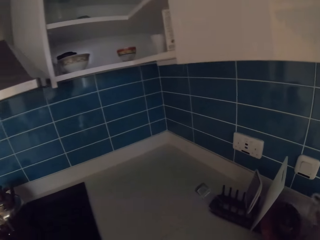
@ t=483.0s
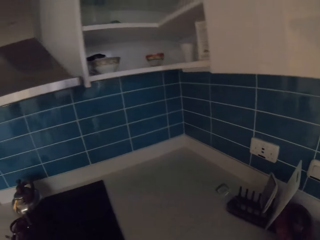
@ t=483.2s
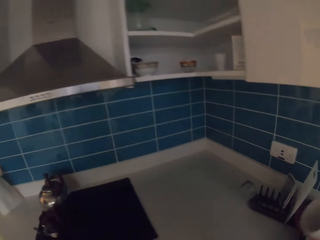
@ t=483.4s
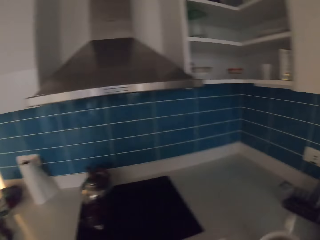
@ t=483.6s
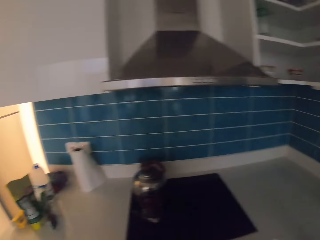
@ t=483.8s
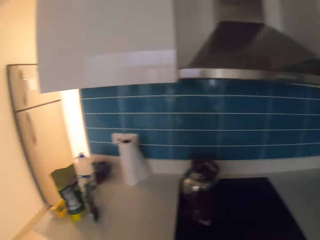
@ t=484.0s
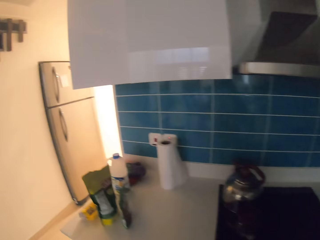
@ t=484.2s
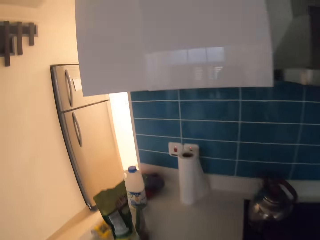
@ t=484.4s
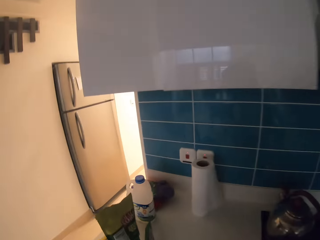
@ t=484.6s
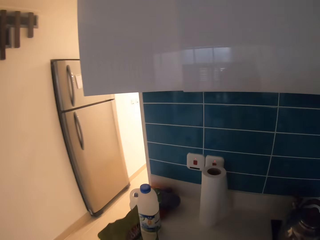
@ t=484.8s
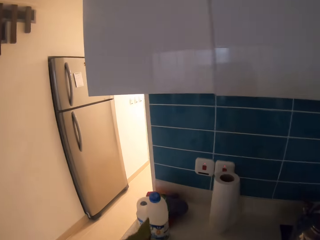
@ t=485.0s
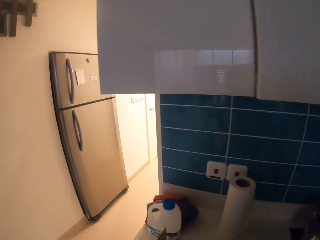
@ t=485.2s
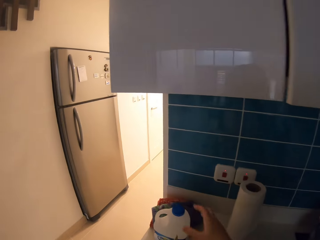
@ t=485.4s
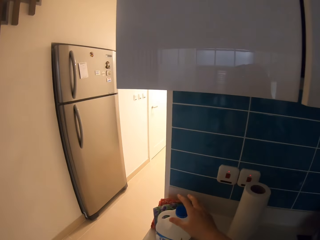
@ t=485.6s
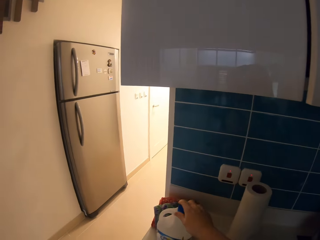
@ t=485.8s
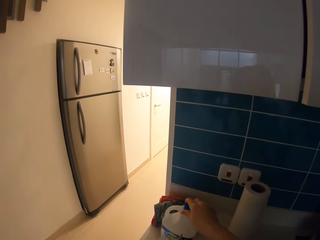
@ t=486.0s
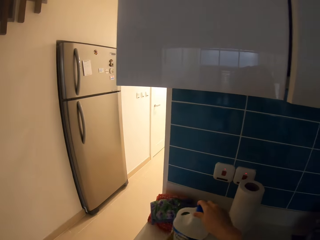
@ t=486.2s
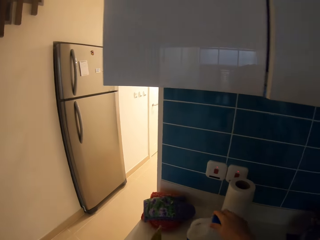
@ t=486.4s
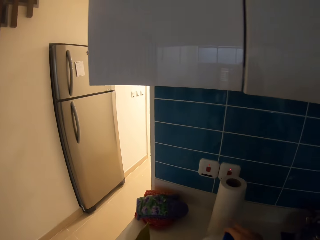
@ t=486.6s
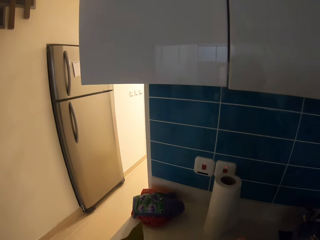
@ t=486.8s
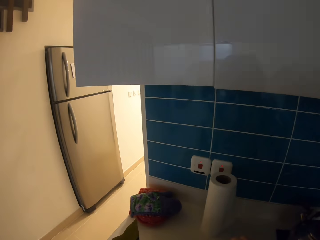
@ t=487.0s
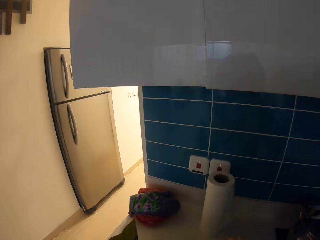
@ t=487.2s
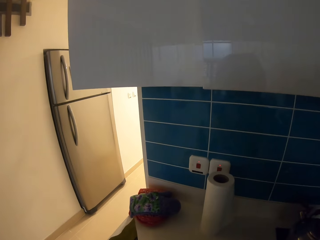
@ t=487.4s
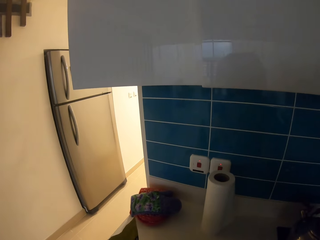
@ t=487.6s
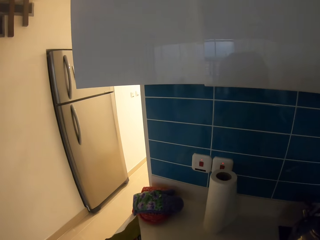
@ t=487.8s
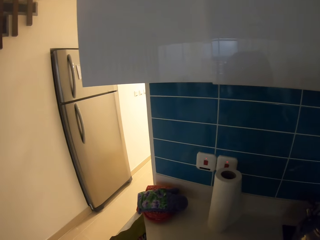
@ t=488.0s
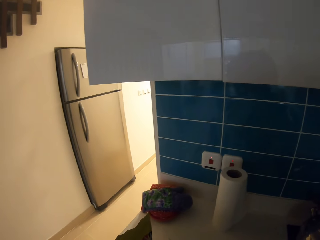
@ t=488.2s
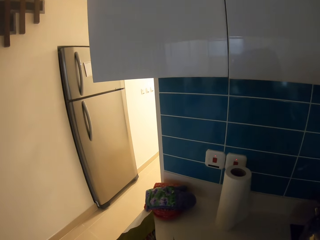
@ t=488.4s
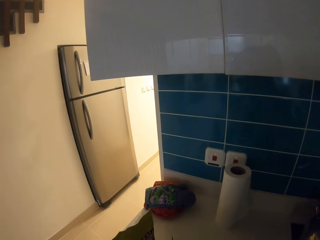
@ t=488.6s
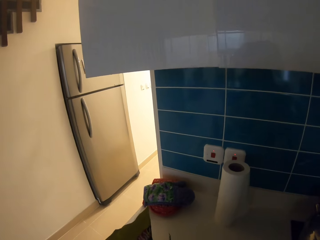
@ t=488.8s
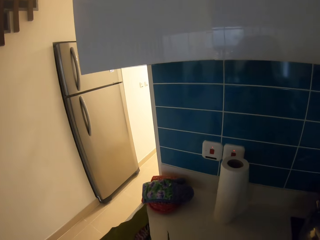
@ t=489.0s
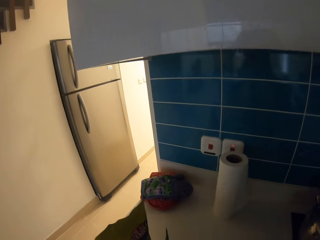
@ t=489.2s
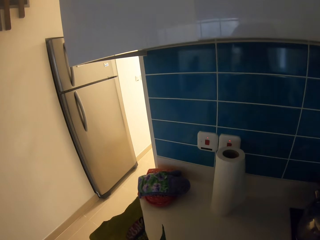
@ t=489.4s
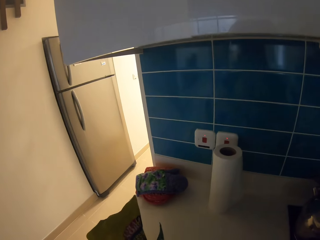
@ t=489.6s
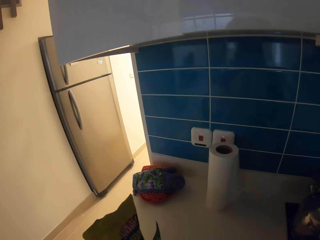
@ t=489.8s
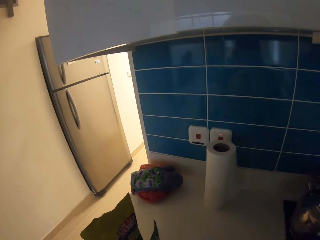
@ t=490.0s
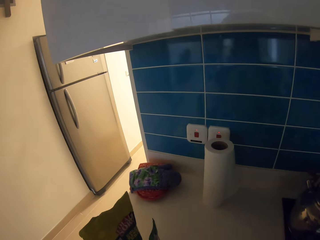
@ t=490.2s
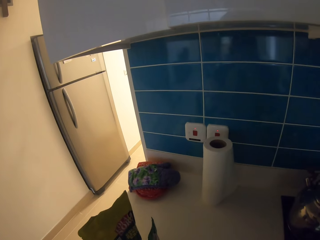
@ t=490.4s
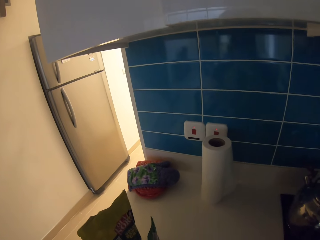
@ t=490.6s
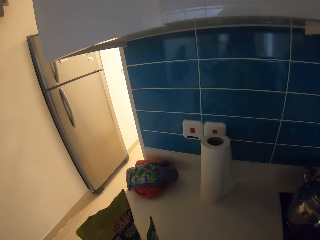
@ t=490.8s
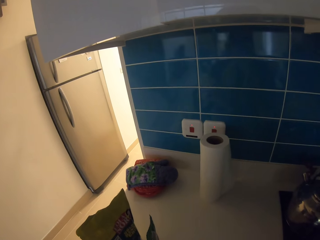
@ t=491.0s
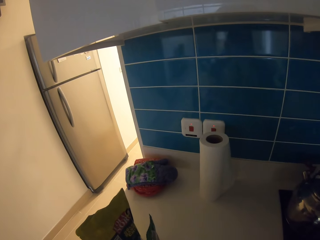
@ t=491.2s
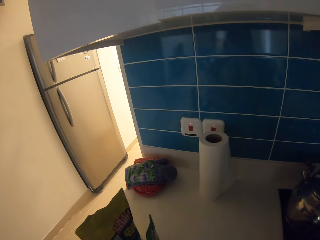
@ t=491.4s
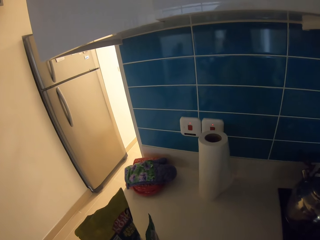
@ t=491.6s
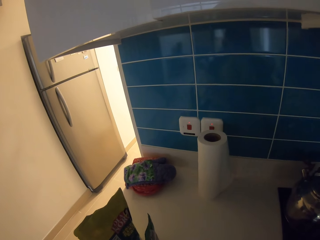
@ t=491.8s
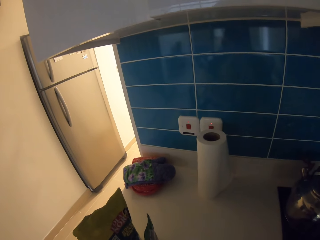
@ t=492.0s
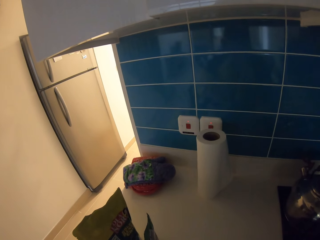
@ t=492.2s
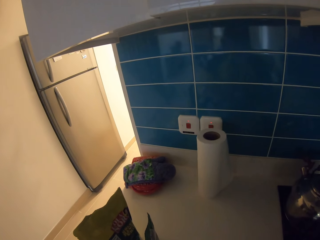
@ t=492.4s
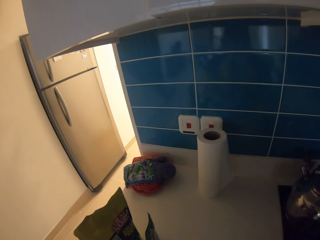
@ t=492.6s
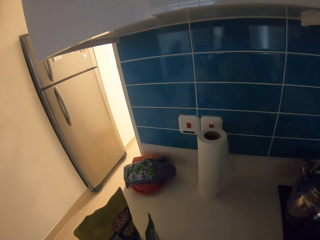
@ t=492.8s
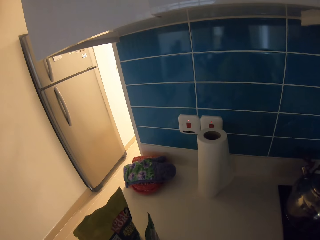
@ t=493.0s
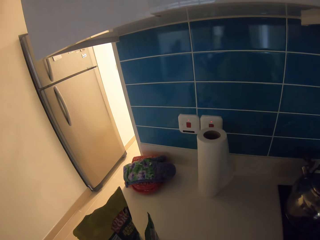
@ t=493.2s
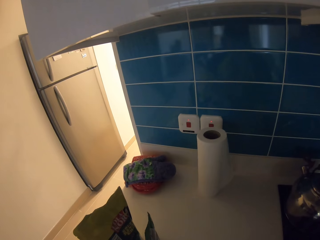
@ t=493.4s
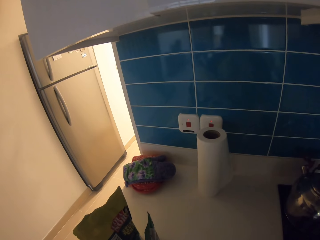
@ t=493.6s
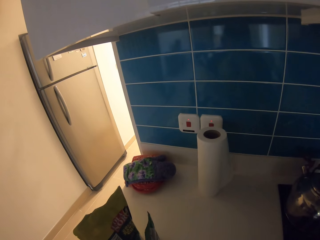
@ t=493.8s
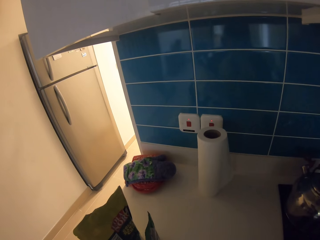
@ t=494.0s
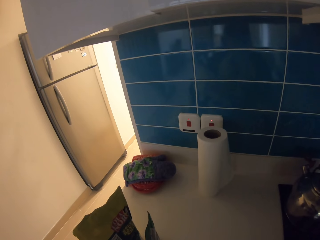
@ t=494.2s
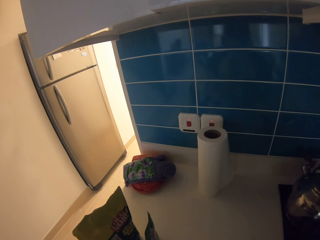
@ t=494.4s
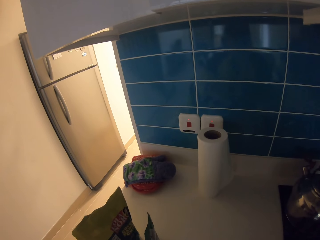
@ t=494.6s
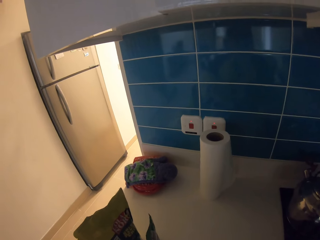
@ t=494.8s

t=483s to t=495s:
The camera wearer takes a cup from a rack on the counter. They pick up a container. They pull a bottle on the counter.

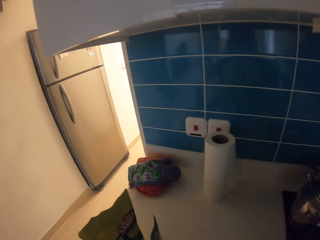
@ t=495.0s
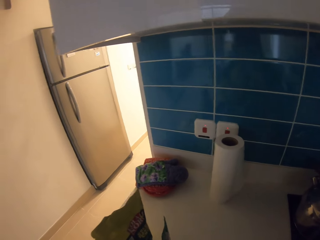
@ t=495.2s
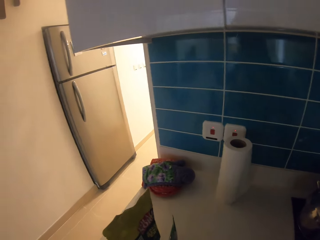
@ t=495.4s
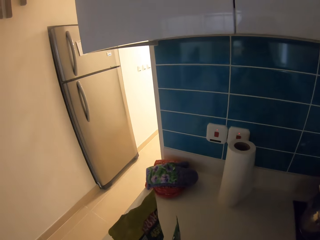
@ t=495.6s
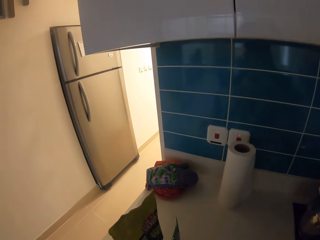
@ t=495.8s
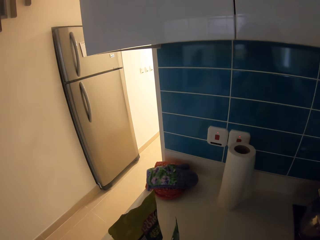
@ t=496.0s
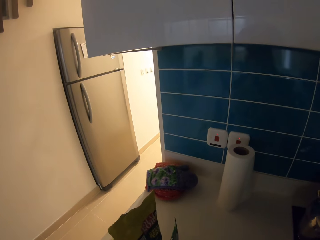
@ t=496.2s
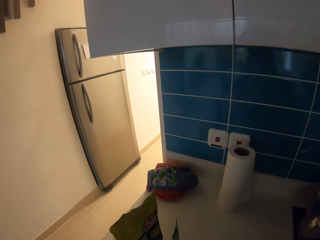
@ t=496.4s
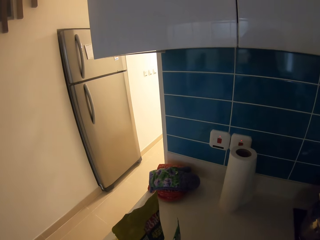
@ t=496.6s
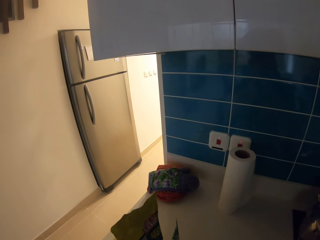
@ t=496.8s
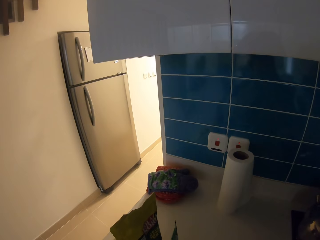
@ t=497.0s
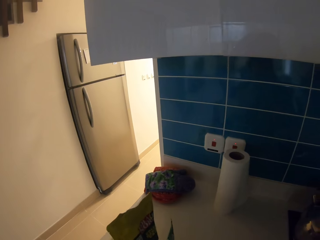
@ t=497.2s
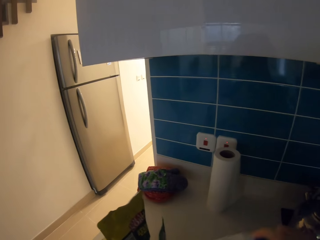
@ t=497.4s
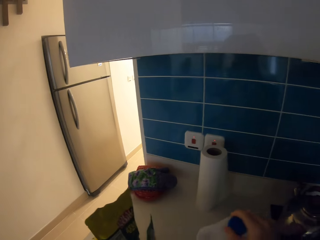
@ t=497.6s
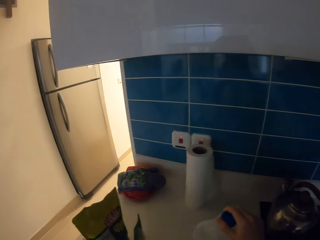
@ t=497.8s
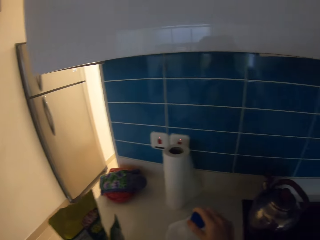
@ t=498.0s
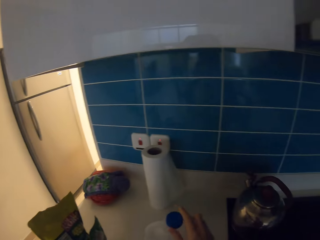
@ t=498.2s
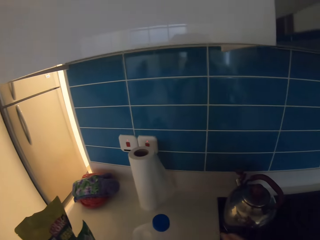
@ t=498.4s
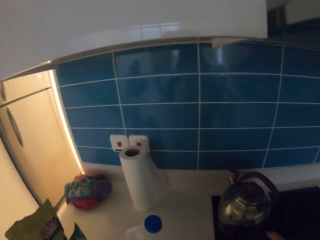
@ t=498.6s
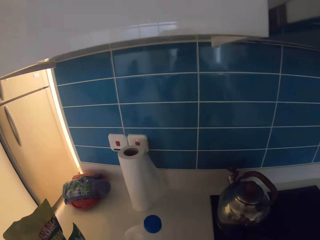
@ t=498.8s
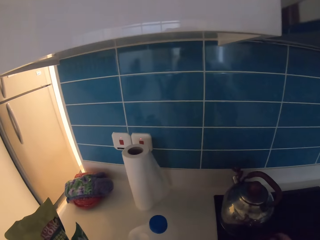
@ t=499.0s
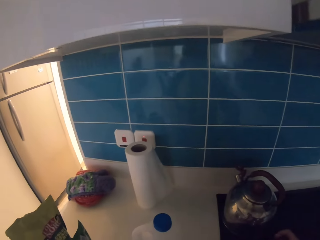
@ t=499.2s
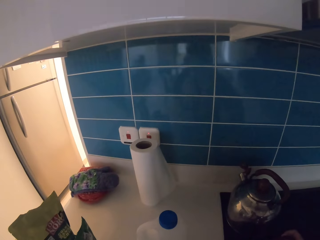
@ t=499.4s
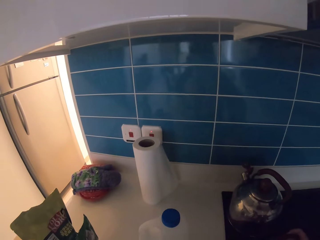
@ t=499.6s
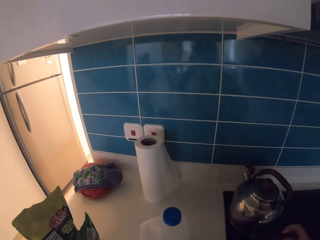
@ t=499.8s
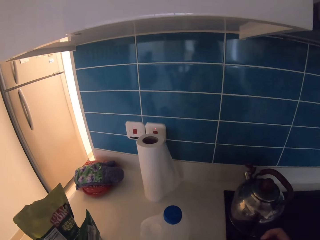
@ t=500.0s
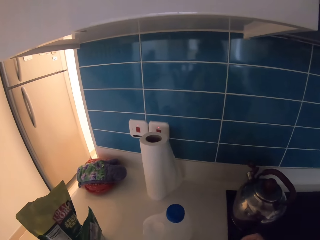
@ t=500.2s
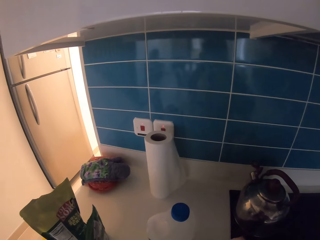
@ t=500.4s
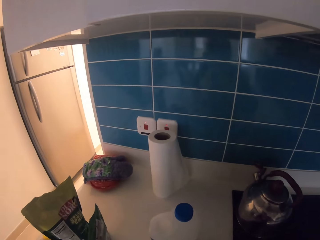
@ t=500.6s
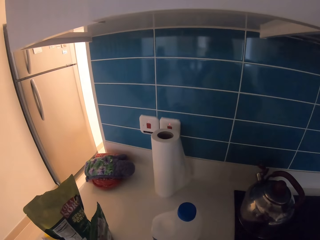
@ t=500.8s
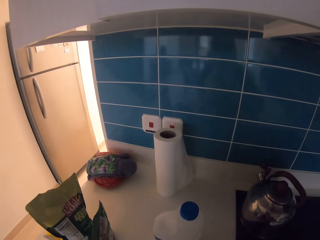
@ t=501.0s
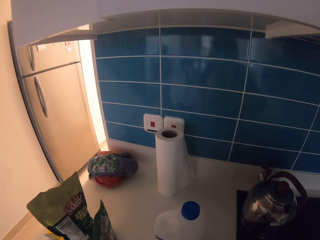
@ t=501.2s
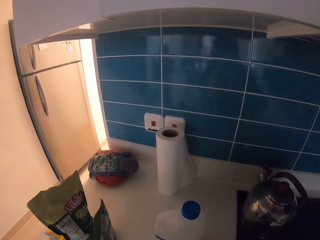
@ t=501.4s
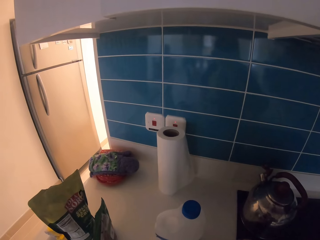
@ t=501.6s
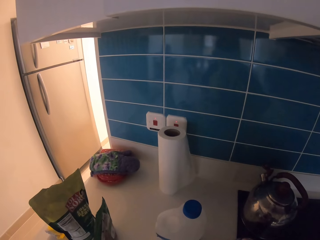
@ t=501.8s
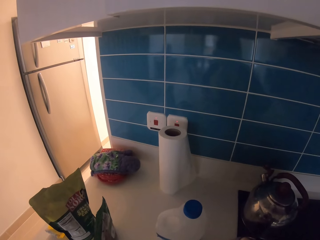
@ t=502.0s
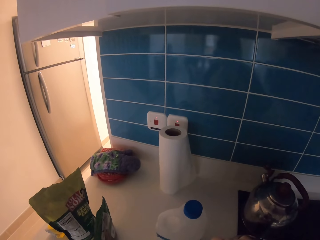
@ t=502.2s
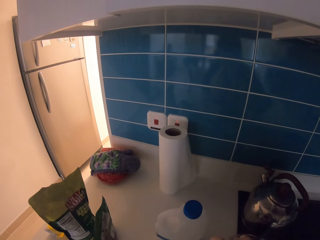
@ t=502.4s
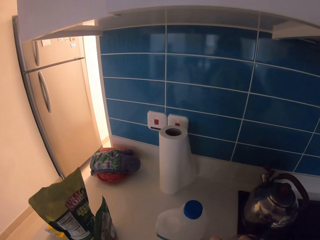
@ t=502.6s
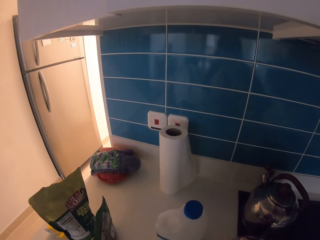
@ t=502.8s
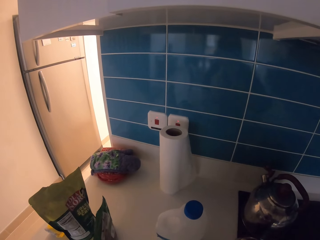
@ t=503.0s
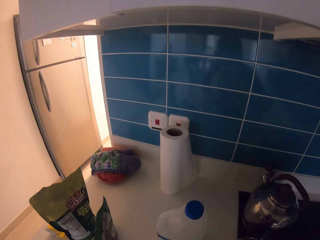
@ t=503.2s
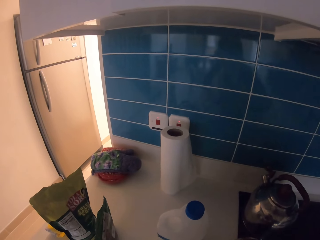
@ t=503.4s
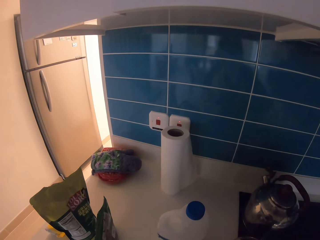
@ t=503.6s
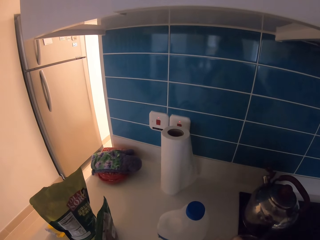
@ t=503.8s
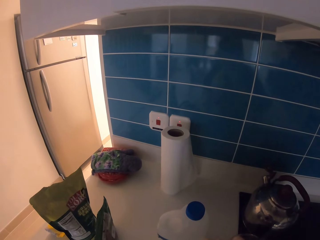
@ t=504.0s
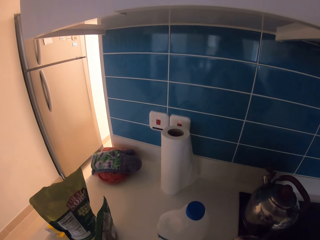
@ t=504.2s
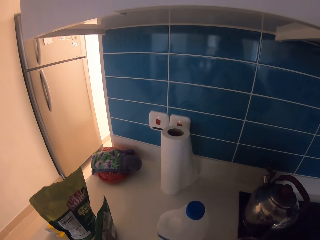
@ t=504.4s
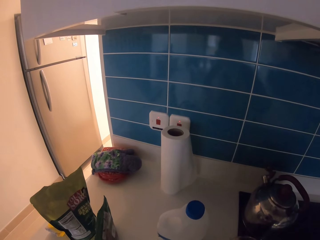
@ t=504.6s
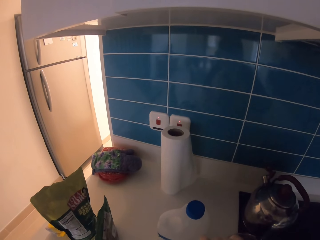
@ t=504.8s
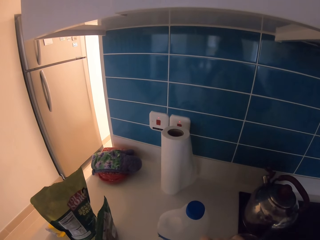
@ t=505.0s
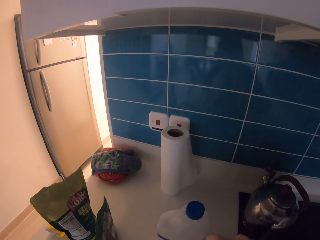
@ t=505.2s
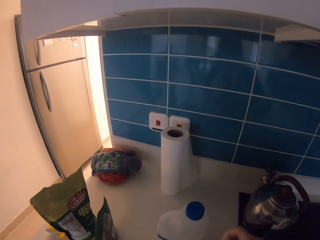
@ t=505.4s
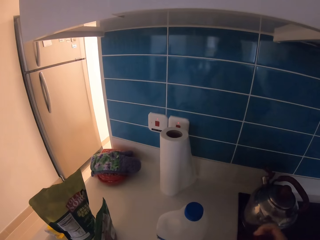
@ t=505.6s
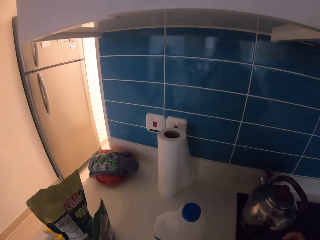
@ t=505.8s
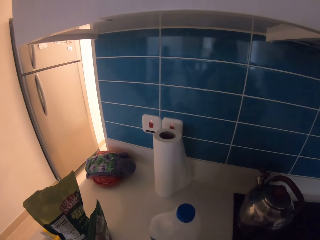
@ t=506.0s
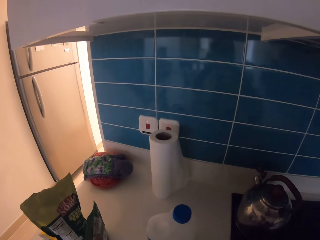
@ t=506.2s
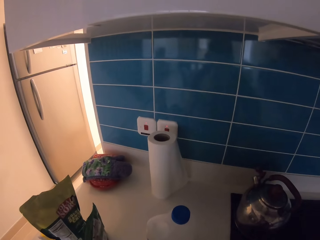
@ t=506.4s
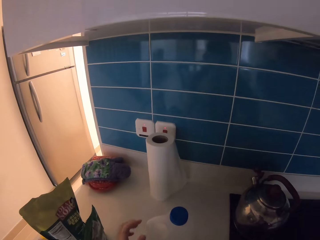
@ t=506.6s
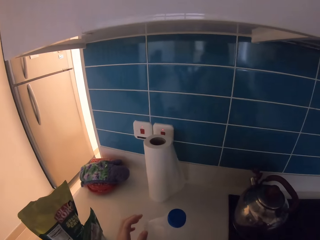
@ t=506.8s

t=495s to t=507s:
The camera wearer puts the bottle back on the counter. They lift a hand. They lift a hand again. They touch something.
